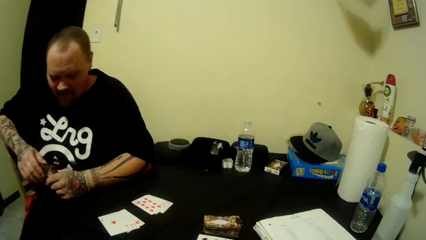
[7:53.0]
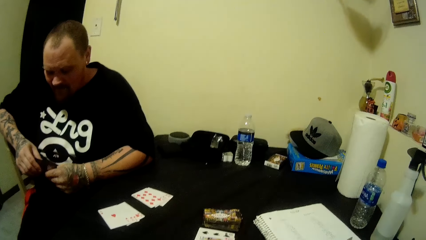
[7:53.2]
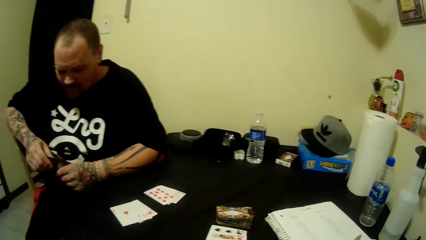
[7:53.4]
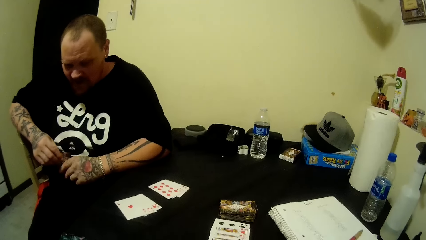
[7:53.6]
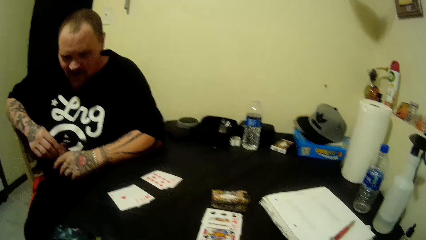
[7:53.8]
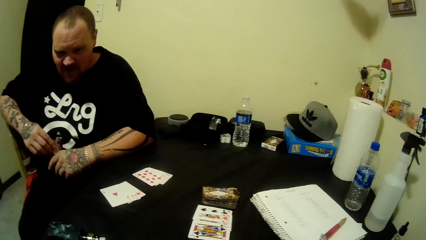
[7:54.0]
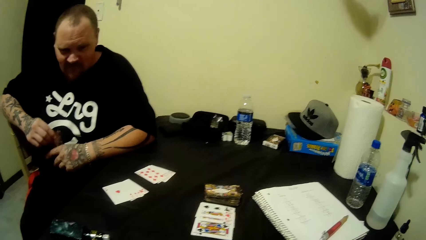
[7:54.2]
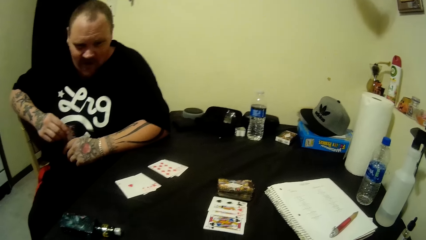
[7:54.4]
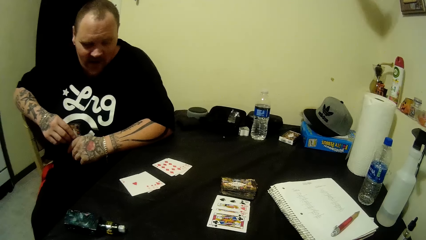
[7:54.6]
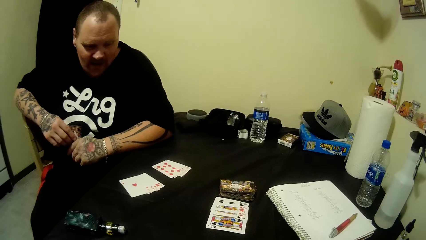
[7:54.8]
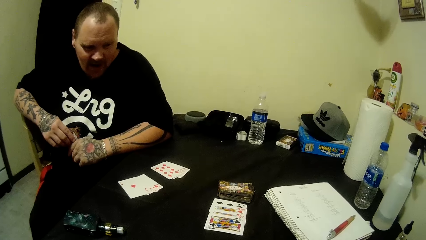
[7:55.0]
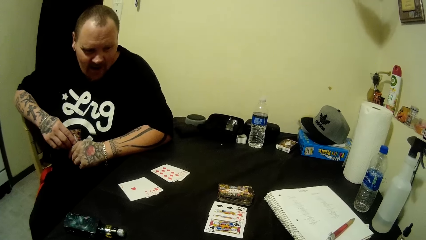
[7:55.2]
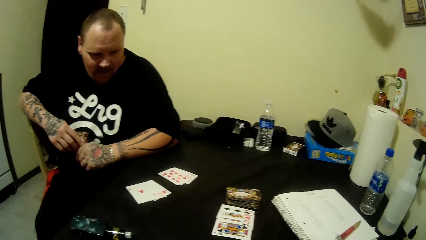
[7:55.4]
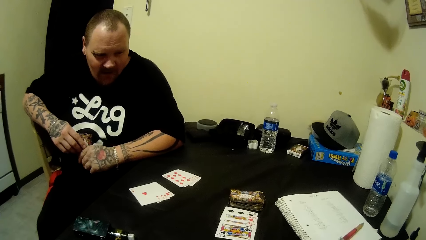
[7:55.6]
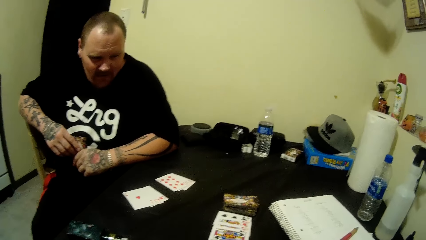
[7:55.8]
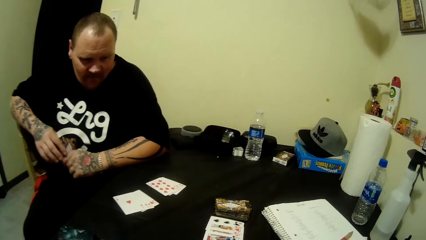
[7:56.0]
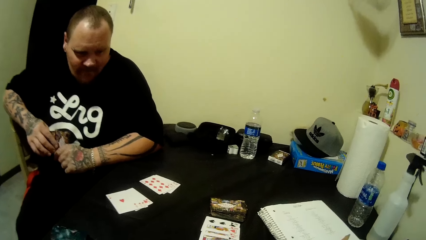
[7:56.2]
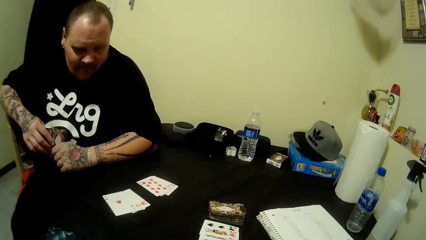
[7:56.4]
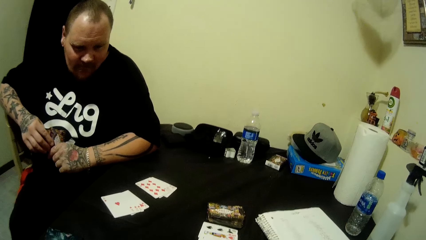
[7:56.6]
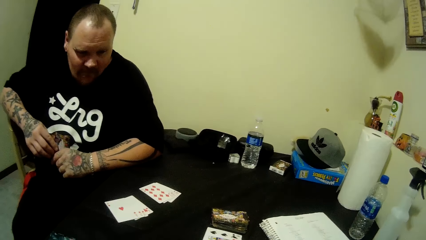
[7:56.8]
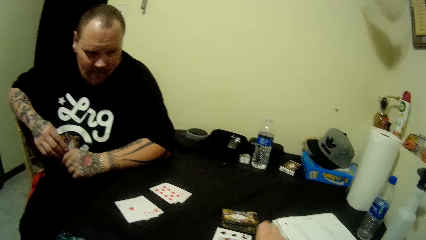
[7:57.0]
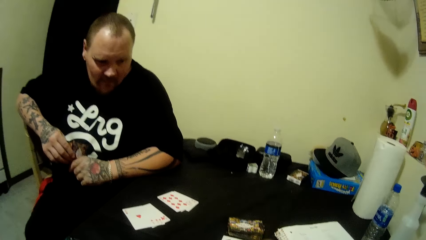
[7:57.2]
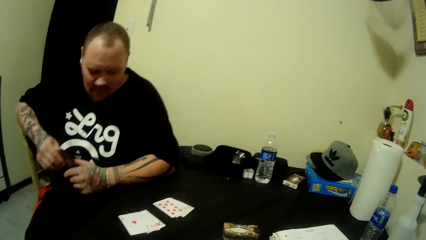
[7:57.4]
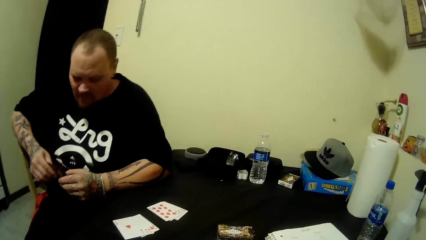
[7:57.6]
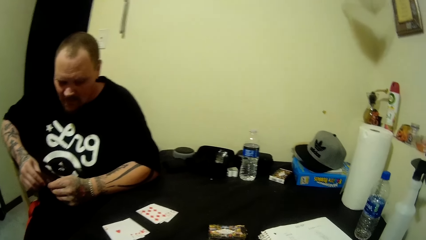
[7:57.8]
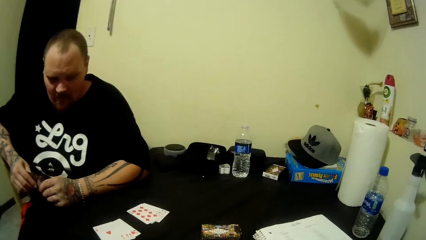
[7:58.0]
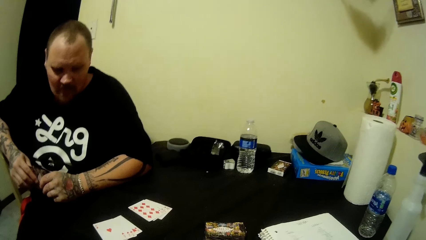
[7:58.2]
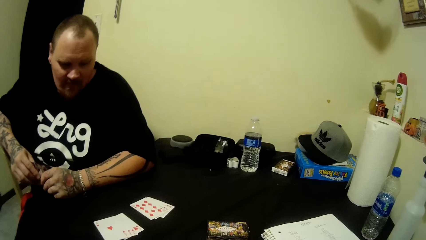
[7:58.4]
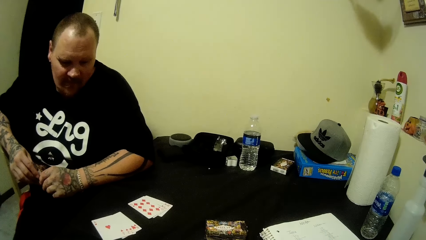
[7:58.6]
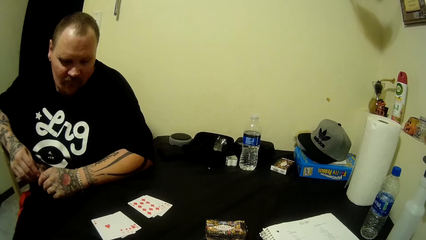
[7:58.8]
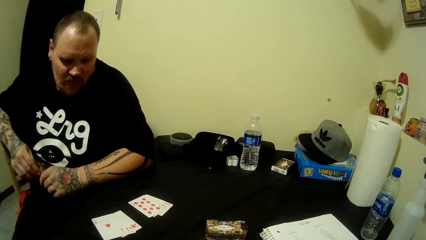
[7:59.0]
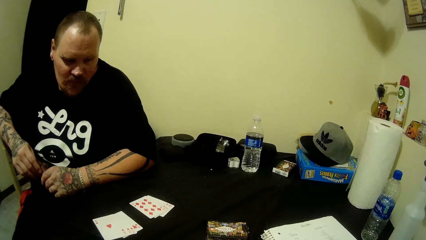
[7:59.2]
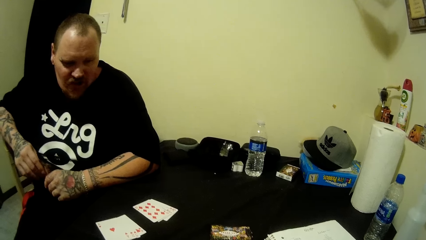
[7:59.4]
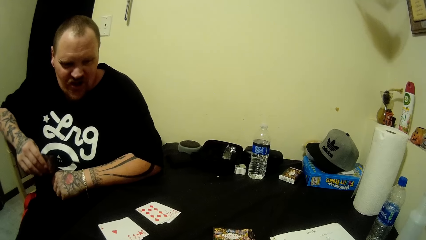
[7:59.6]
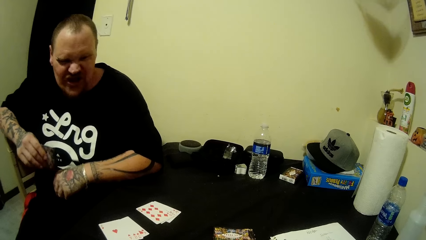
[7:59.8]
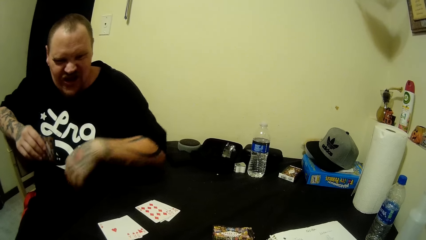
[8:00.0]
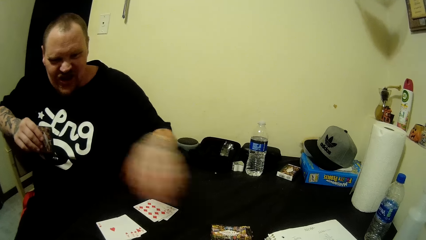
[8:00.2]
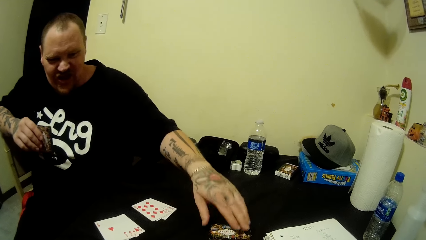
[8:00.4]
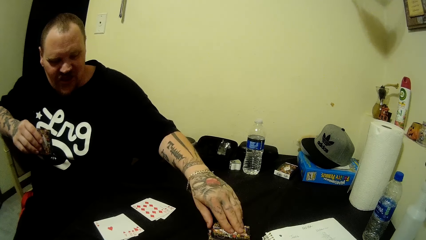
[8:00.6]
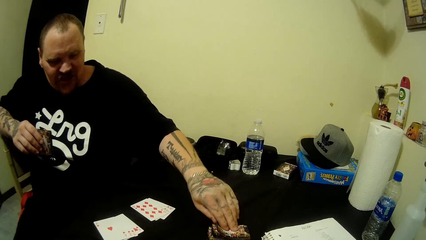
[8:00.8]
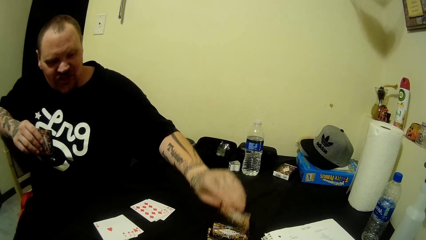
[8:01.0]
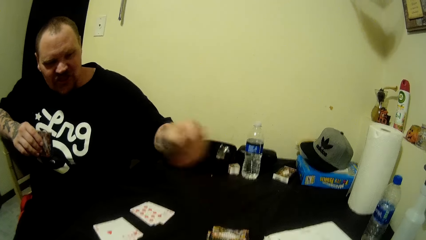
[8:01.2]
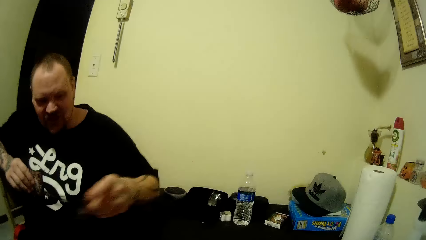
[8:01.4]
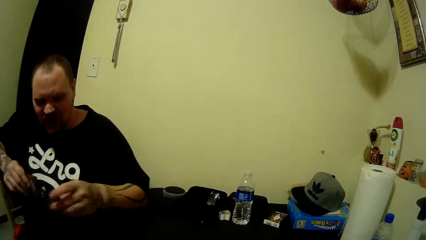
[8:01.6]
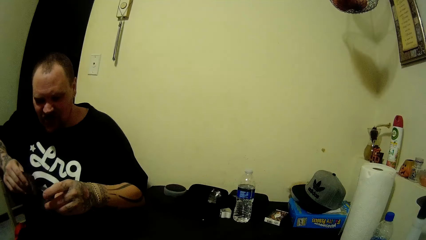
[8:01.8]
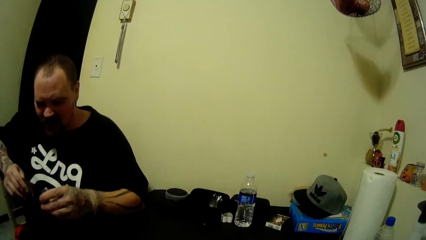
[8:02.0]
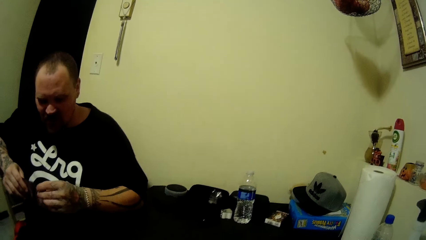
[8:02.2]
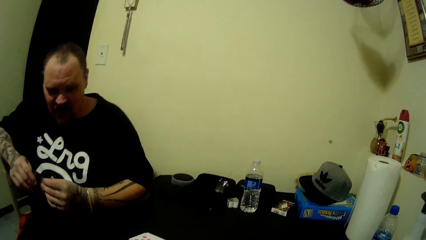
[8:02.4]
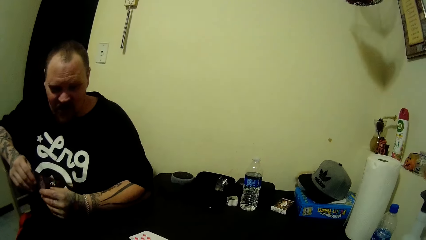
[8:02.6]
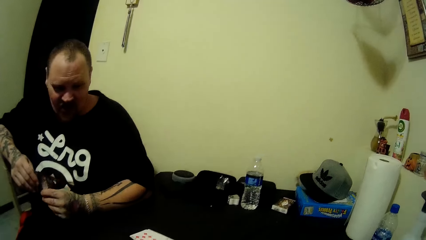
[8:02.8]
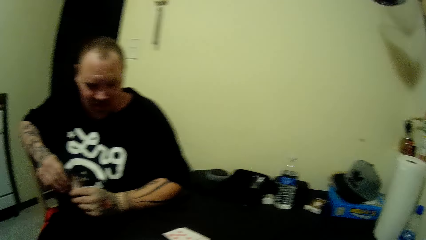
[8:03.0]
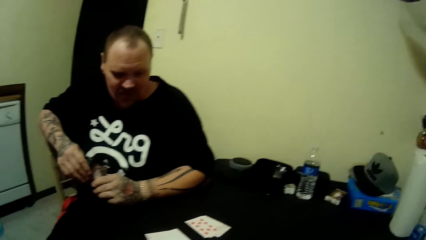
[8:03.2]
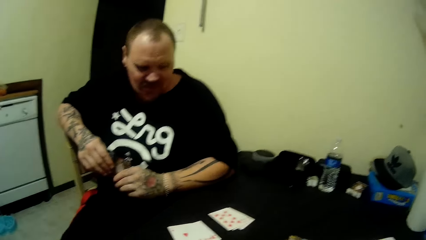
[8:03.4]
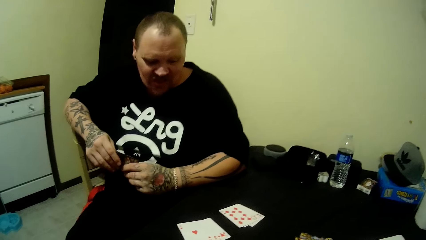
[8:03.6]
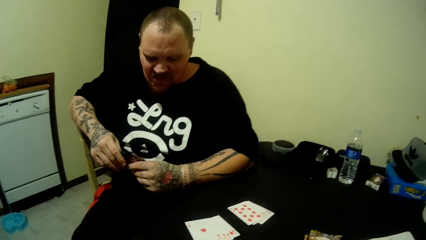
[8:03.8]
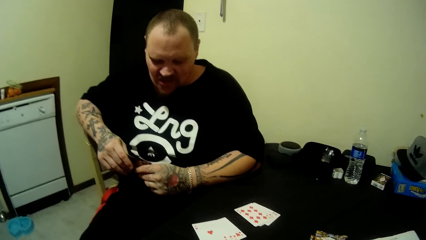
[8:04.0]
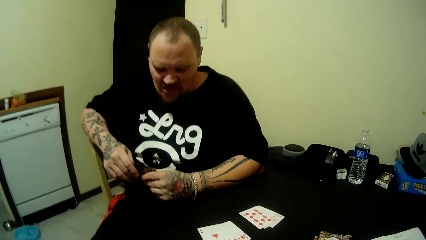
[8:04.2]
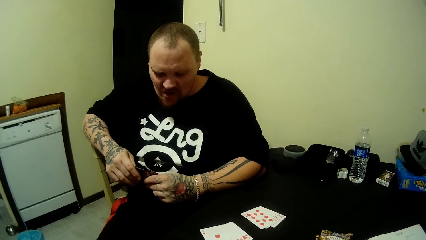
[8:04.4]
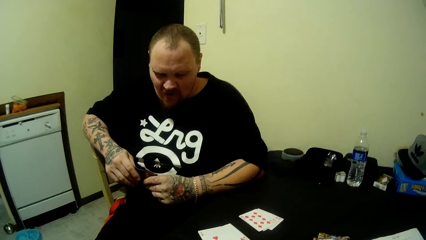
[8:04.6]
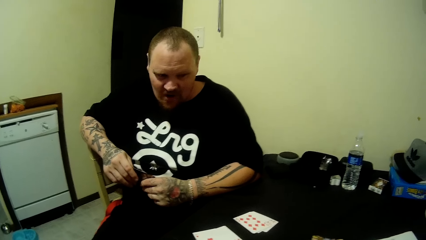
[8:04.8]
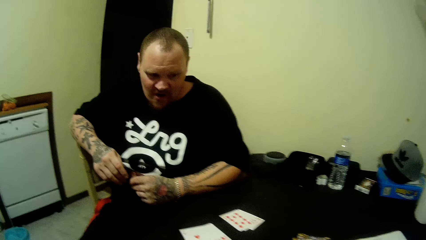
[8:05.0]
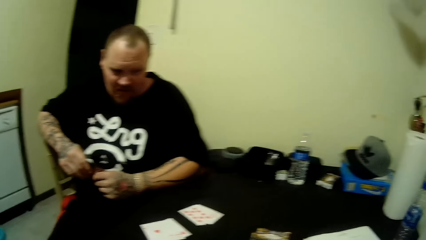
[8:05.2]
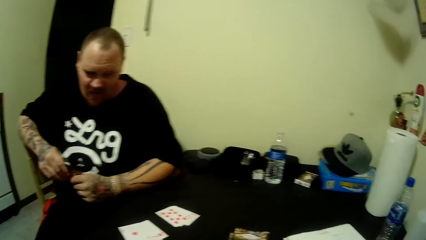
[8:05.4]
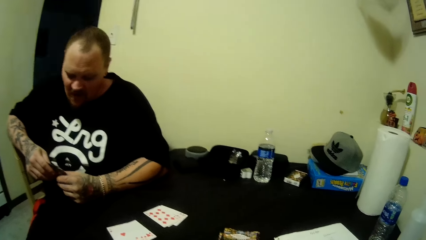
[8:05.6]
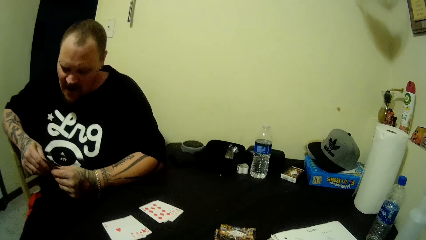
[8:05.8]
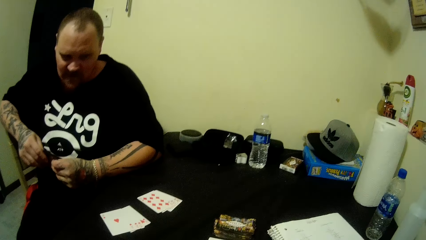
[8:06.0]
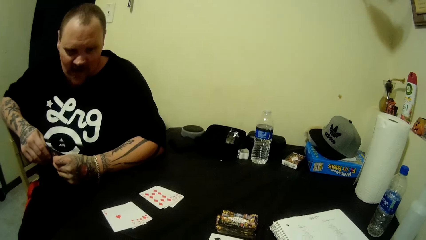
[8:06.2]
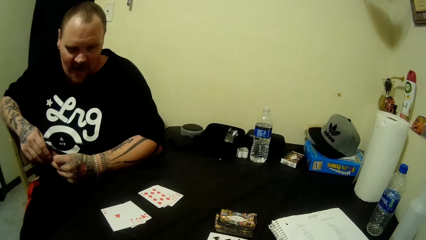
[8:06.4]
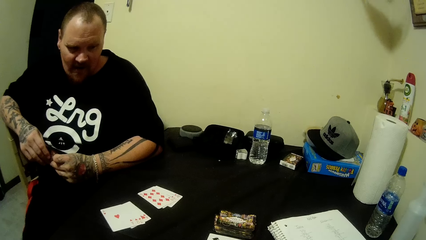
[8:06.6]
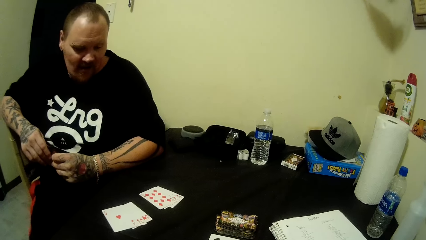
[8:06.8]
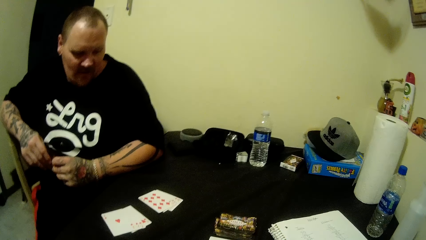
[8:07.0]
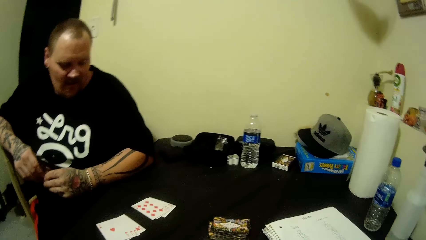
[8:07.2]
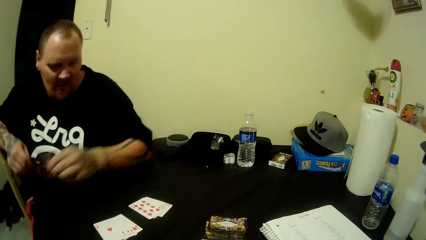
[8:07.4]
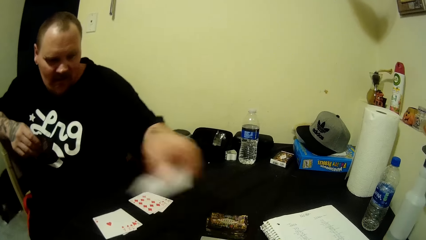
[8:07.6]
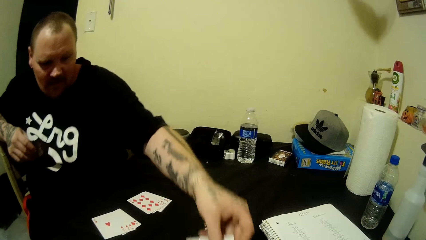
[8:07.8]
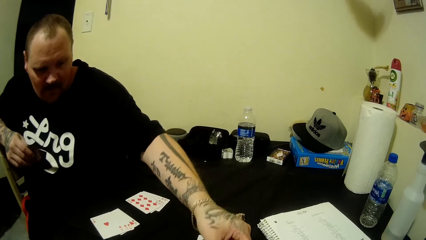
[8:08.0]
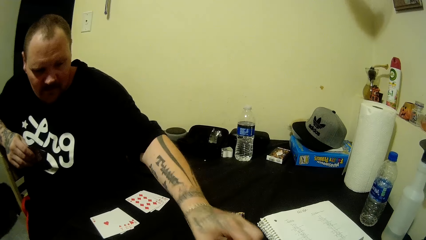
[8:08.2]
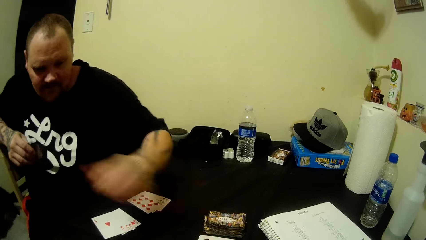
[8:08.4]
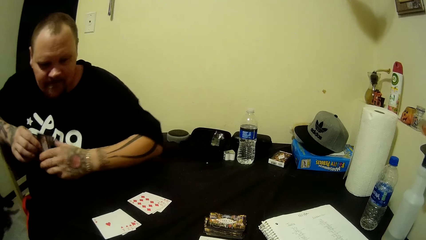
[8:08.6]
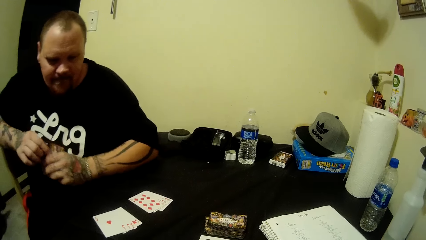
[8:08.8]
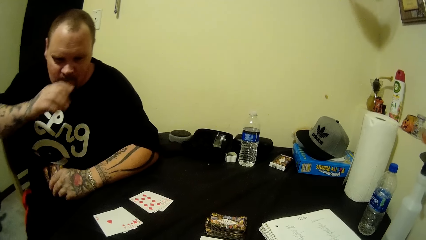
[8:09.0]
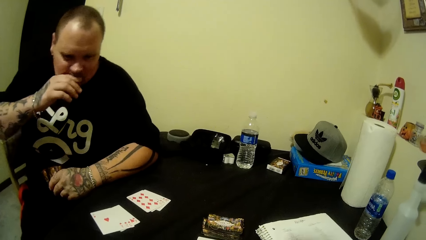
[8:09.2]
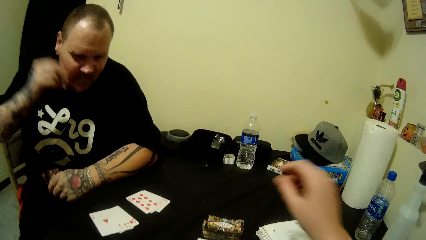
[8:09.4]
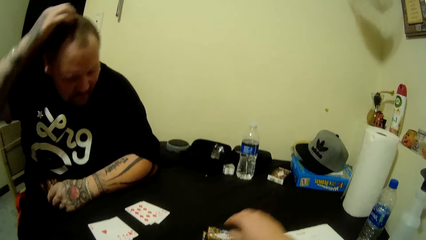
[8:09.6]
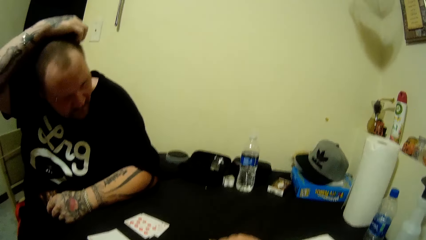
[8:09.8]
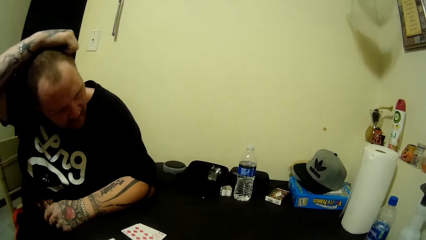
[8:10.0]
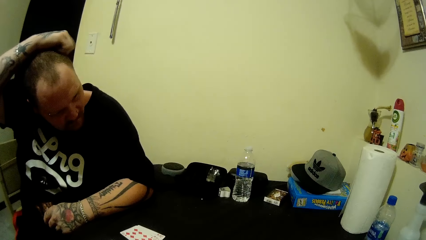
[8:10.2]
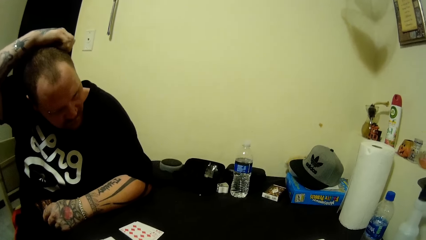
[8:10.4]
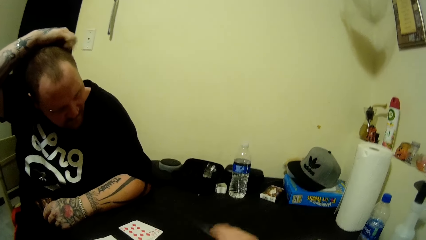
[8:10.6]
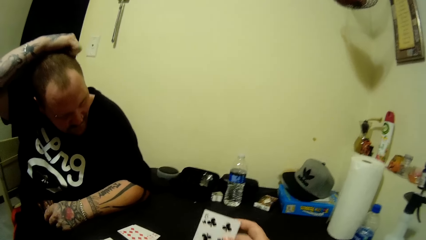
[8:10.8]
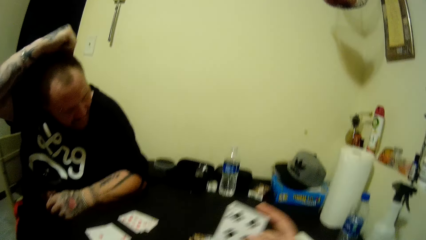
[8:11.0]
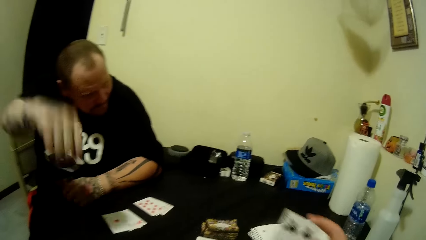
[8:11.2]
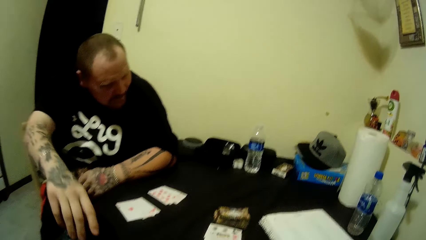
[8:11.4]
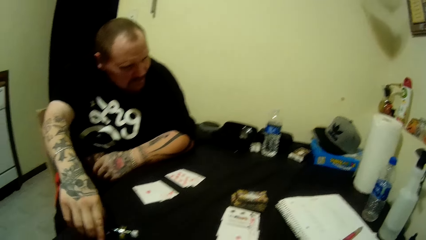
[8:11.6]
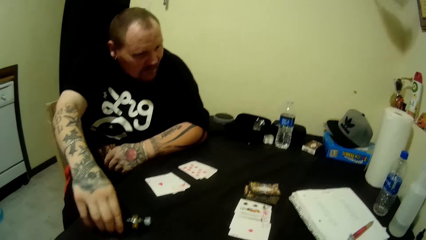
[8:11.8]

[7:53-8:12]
A man picks a card from the table with his left hand. The camera wearer picks the playing card. They look at the playing card. They play the playing card. The man drops the card on the table with his left hand. The camera wearer wipes the mouth by the right hand. They pick a card from the table with their right hand. The man picks the playing card. The camera wearer scratches their head. The man picks the tobacco from the table with his right hand.
